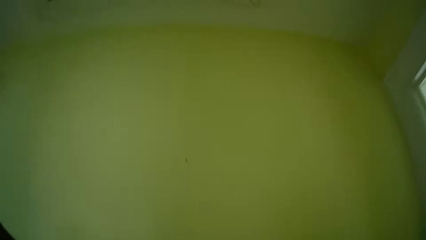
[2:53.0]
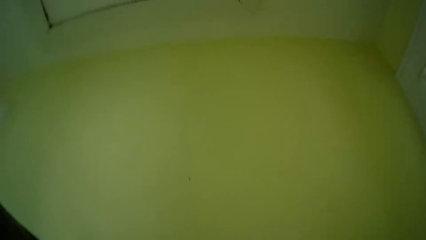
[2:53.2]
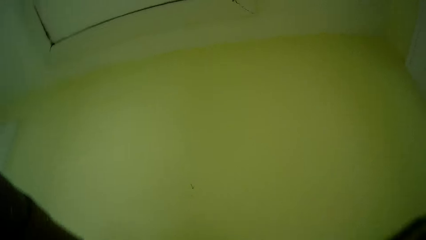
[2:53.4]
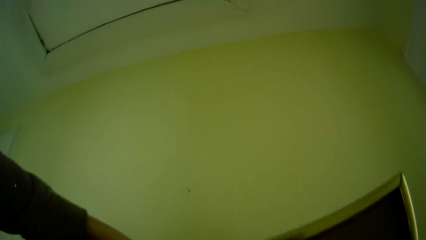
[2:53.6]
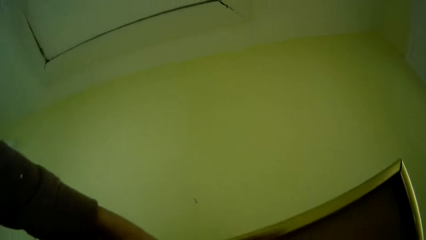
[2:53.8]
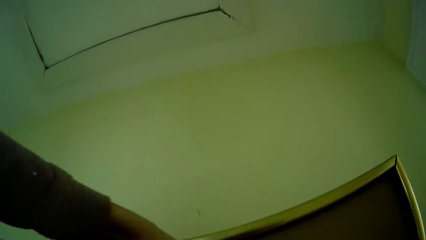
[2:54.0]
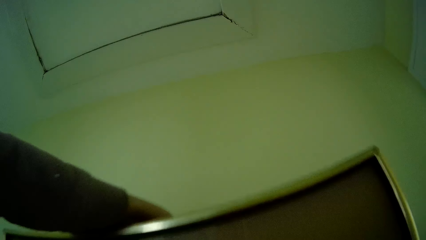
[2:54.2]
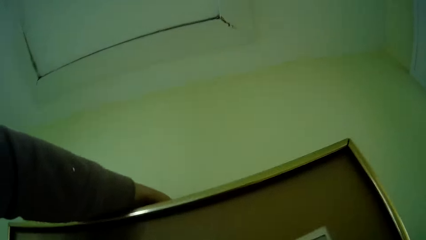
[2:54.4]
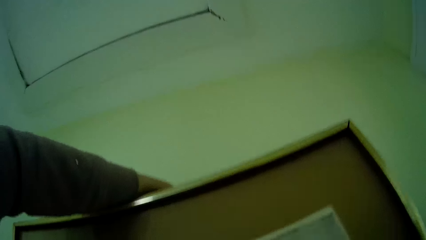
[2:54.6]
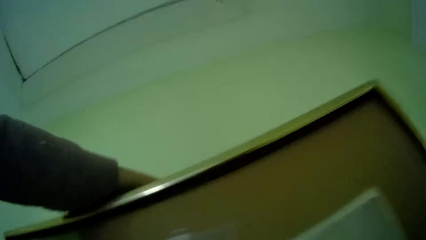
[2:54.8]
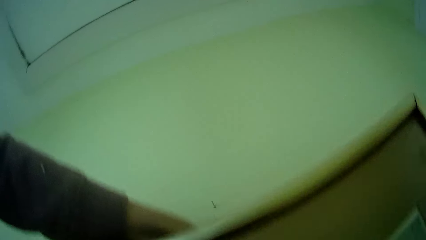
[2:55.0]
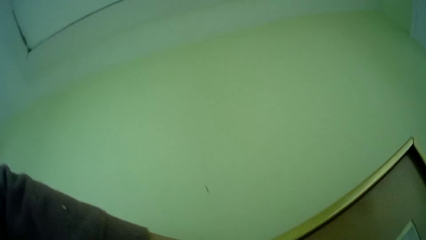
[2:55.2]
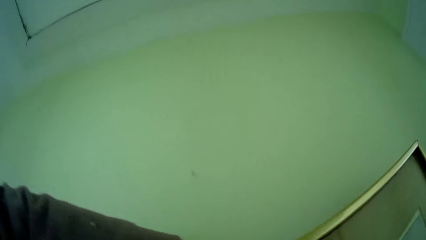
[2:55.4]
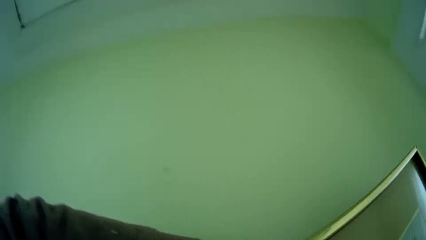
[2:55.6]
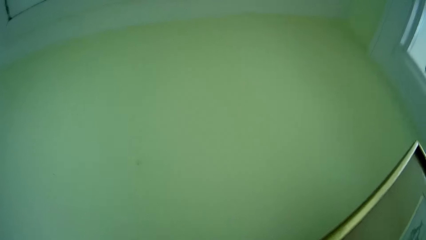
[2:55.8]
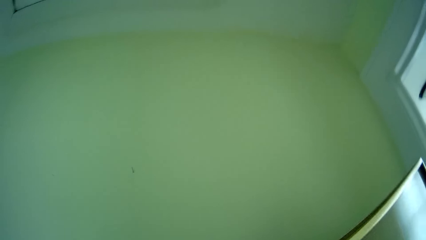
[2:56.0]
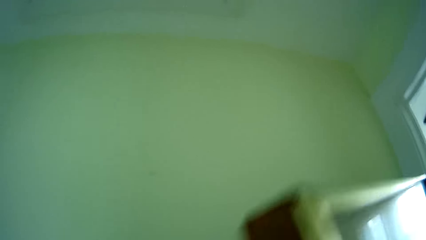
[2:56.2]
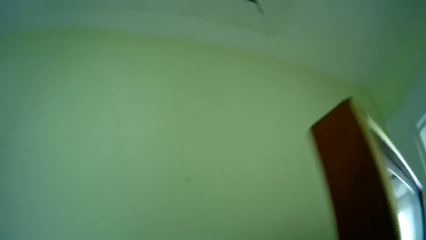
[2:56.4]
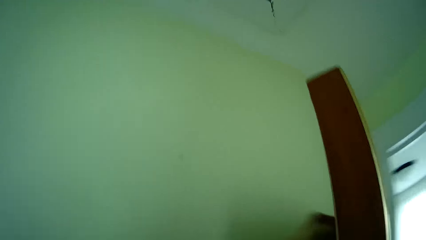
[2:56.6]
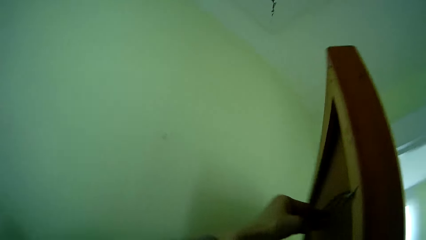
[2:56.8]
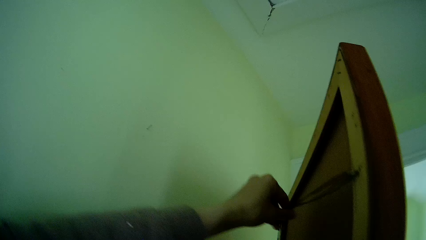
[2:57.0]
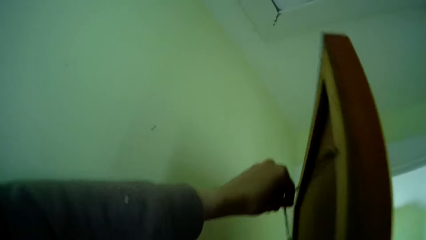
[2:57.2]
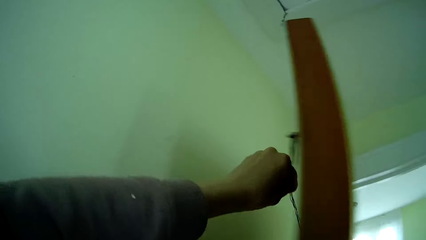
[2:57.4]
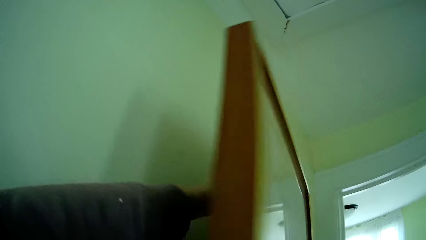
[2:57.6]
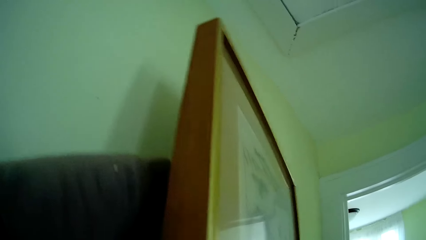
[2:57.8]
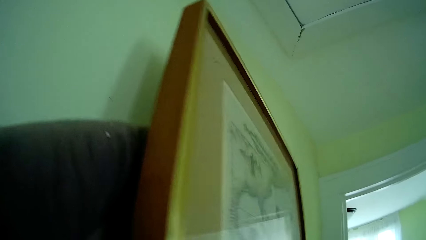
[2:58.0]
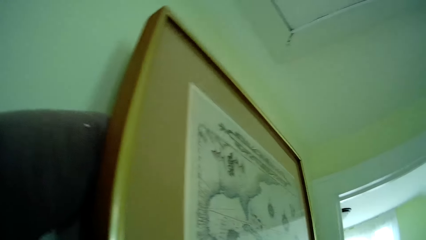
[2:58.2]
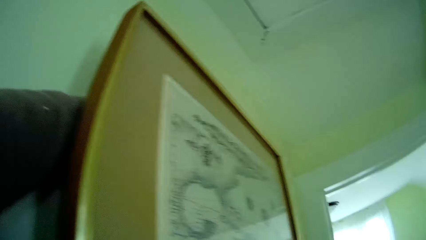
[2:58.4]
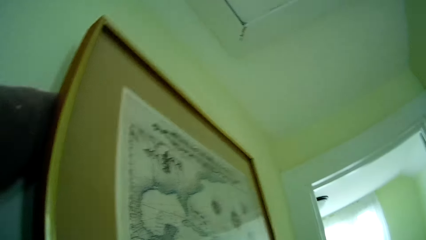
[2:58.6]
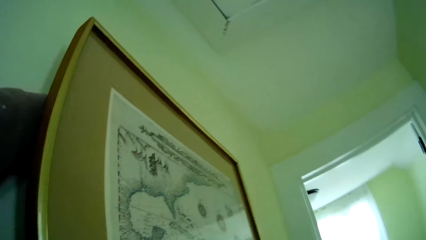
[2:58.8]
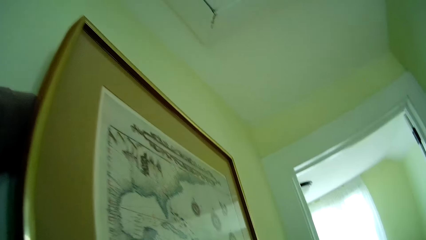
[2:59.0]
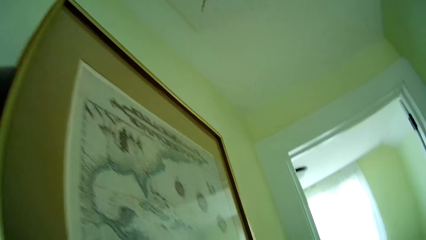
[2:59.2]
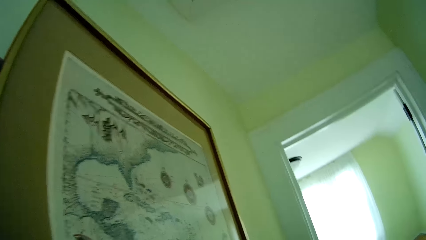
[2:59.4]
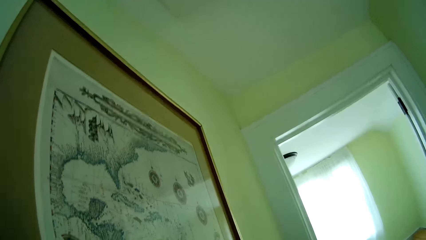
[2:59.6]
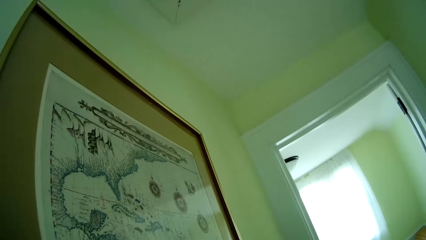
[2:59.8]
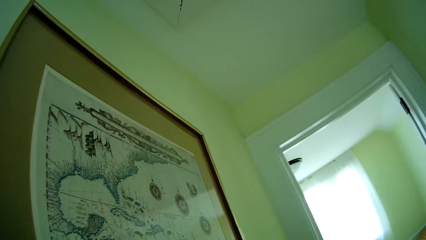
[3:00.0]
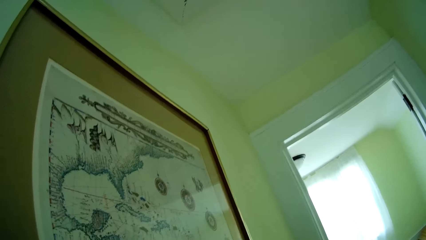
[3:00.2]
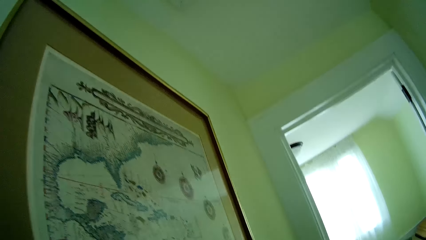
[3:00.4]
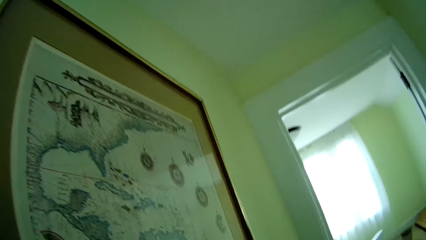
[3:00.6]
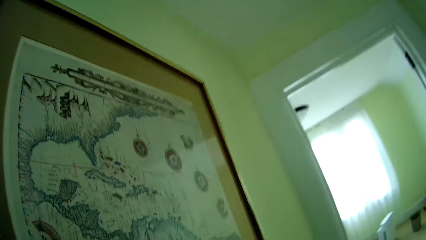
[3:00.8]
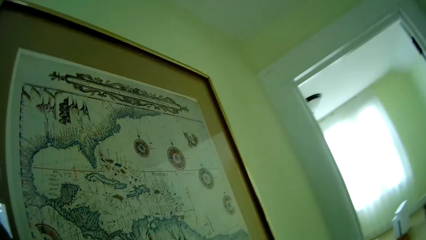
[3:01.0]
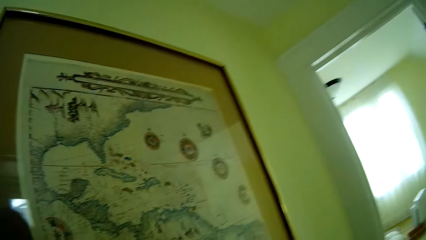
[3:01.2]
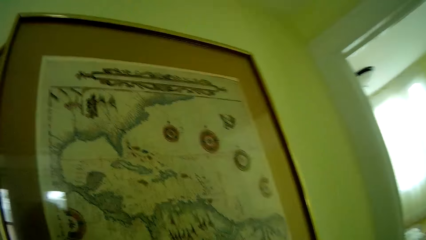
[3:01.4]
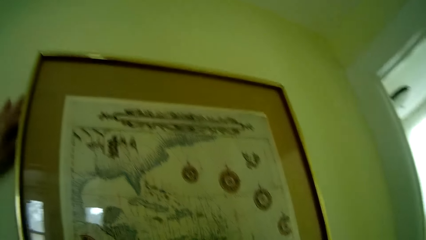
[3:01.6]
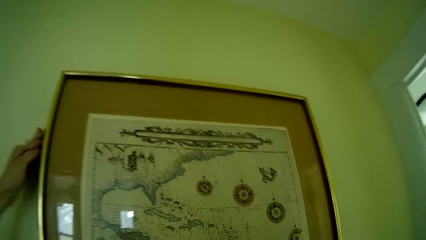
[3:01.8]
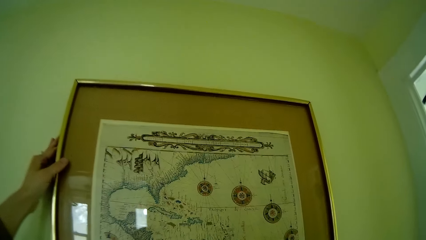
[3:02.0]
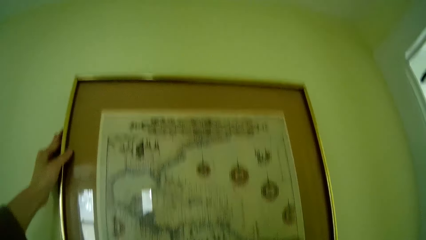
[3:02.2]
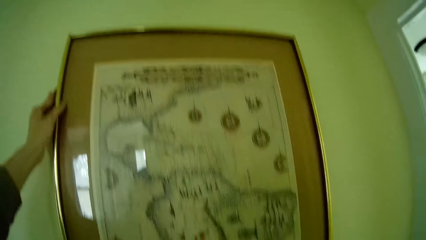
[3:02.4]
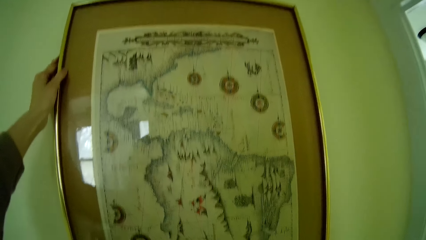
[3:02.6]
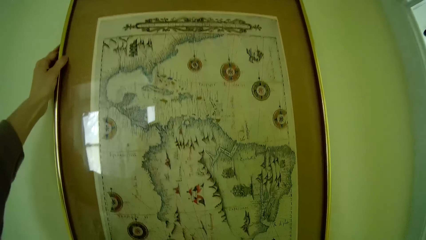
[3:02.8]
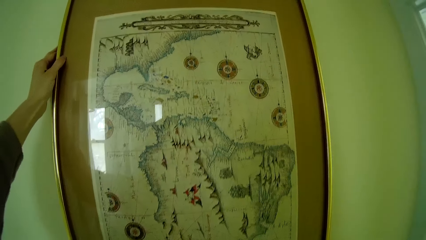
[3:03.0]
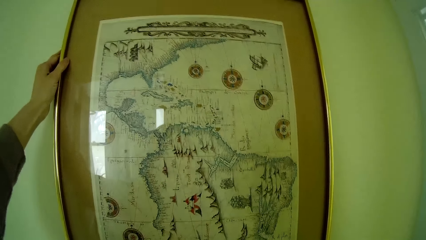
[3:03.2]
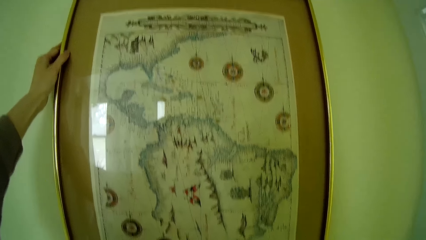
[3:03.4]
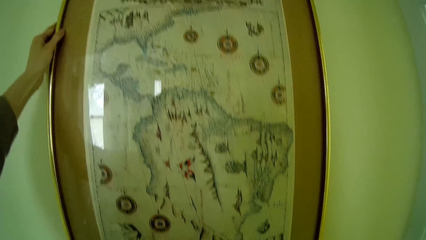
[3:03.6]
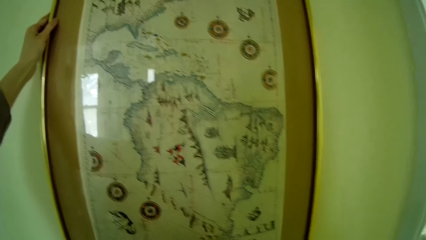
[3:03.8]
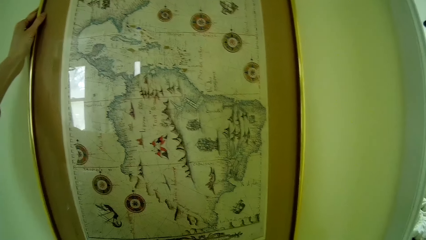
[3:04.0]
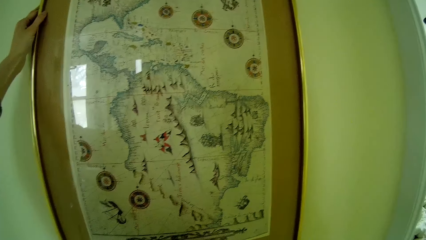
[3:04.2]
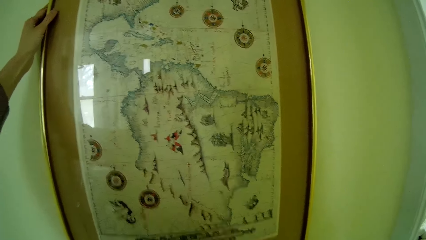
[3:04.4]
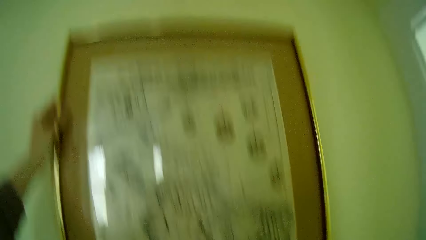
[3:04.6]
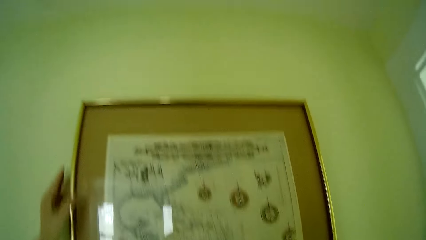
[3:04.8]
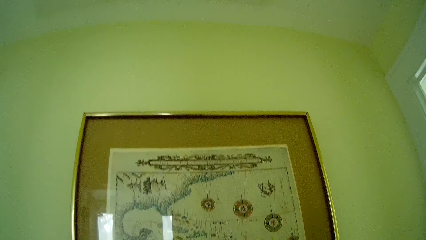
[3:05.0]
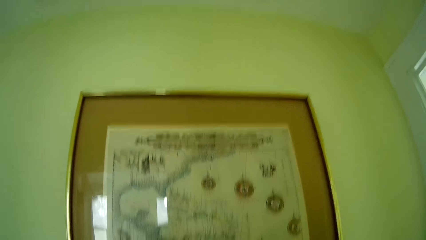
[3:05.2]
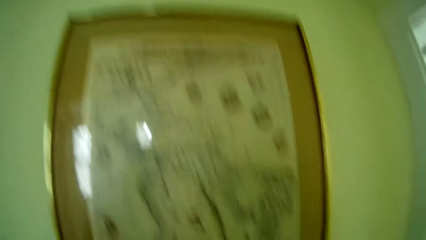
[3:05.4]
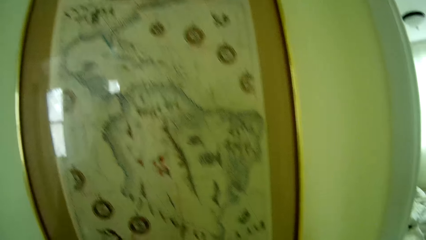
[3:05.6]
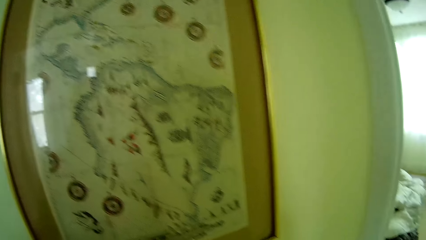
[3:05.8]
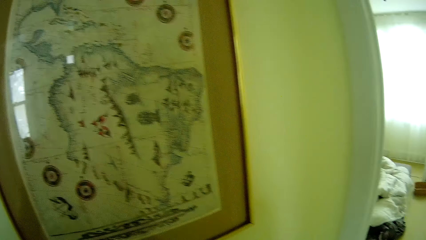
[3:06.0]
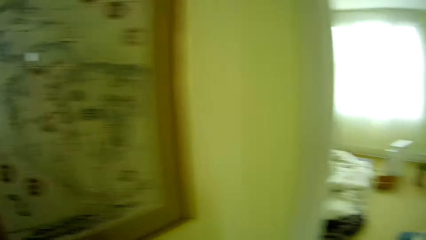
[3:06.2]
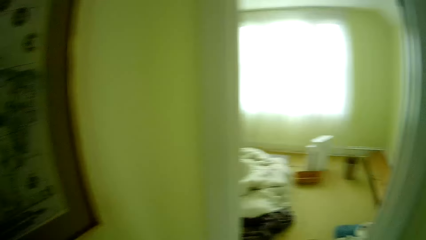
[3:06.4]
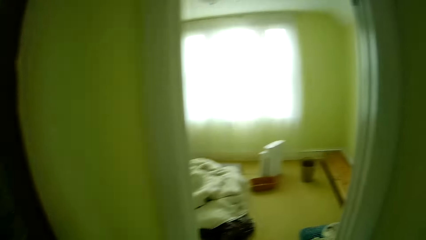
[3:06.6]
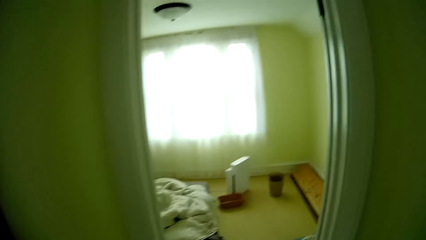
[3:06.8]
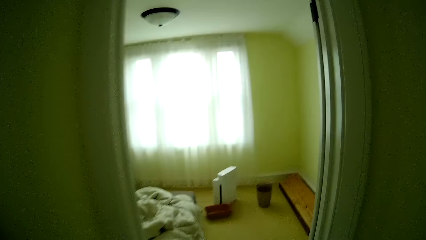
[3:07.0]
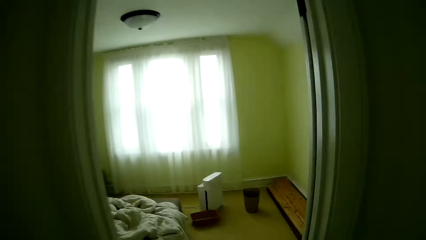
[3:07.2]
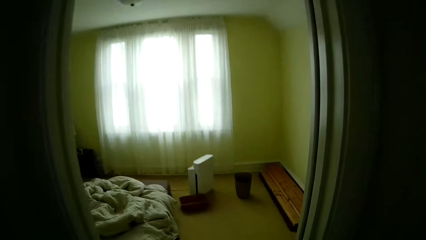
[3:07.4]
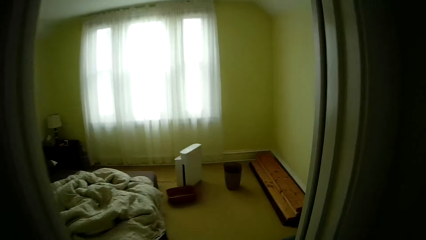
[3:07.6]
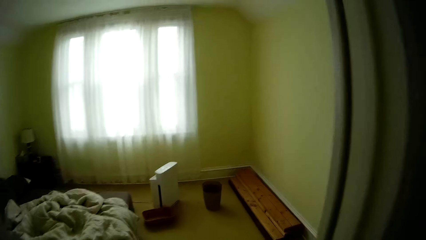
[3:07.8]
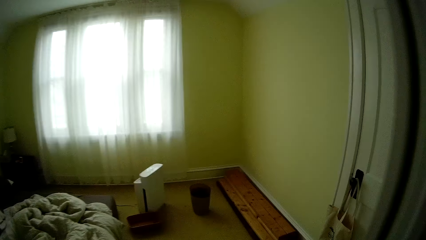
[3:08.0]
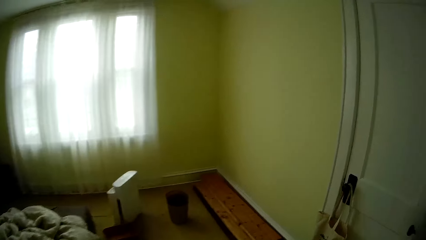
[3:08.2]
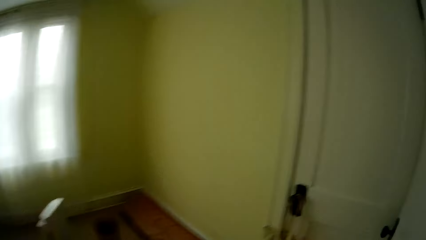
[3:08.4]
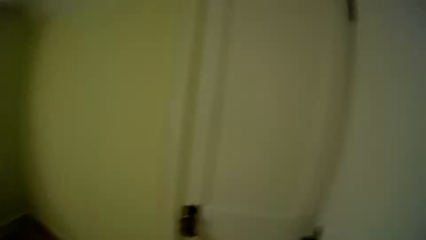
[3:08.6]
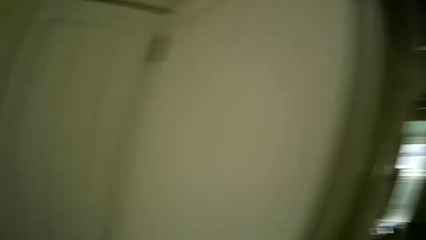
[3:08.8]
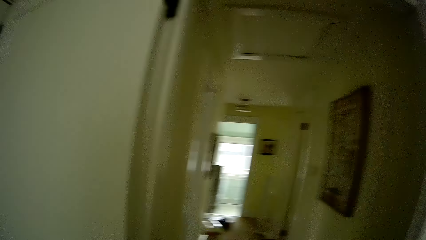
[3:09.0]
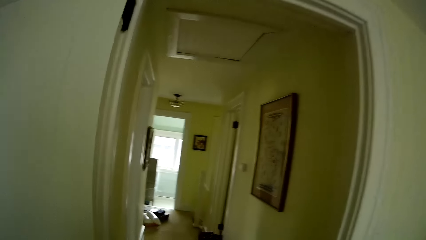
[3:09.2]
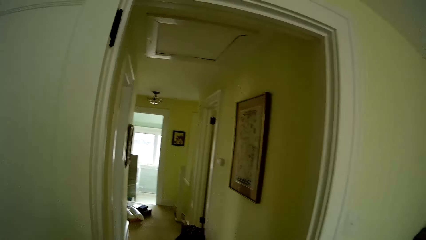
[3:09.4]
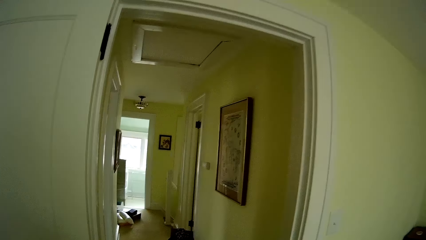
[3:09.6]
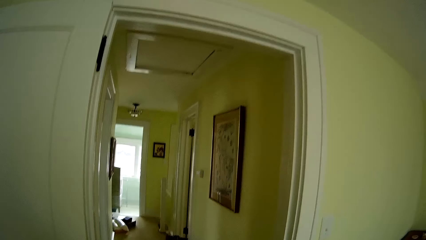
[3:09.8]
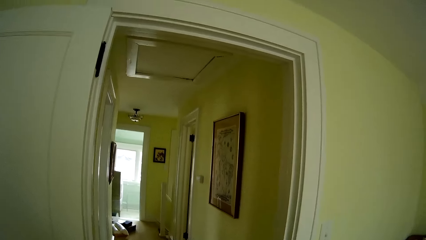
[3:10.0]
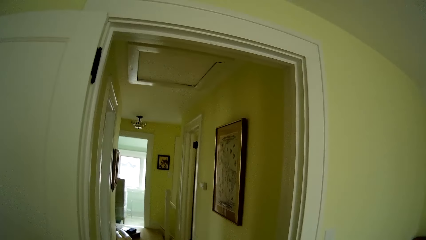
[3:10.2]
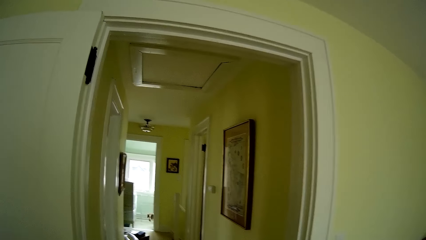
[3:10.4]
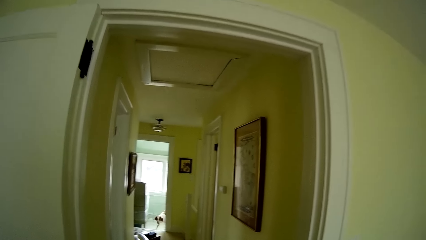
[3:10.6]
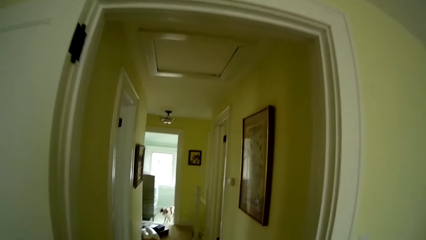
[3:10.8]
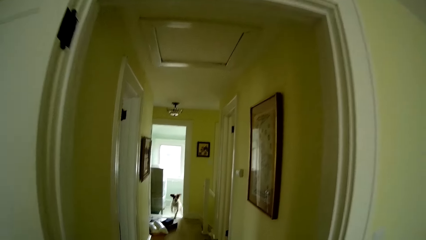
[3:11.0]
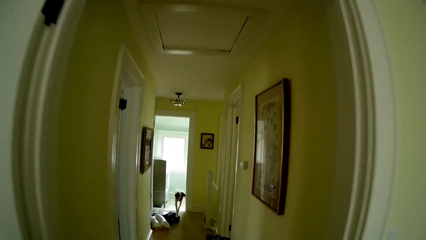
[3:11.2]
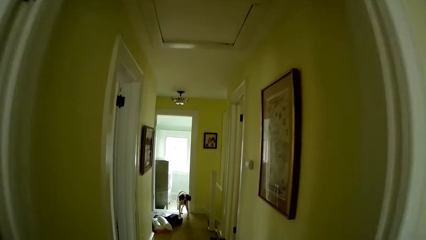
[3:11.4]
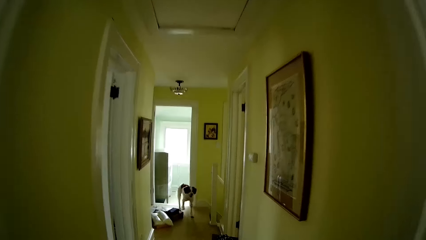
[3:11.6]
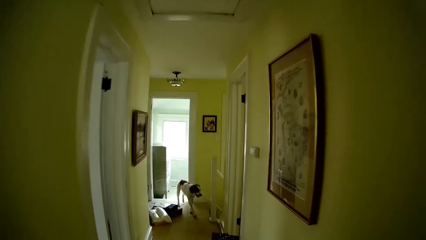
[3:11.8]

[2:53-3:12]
The camera wearer holds the hanging cord of the frame with her left hand. She hangs the frame on the nail in the wall. She walks.
